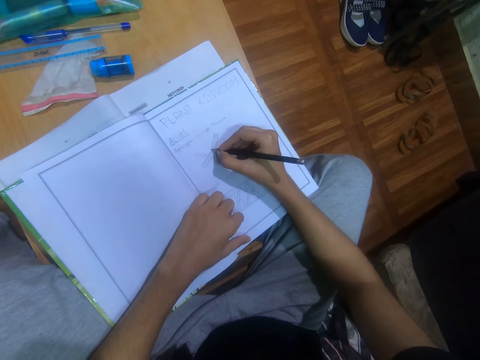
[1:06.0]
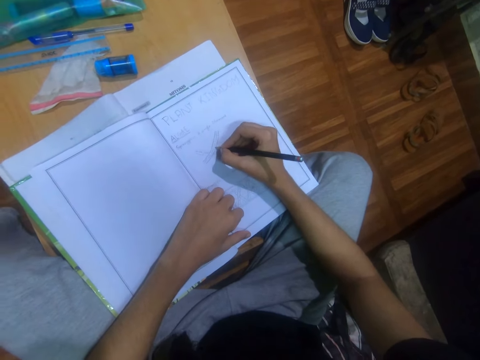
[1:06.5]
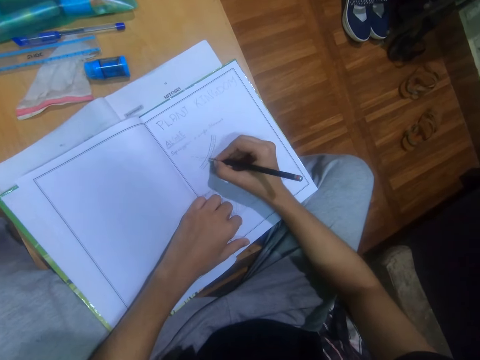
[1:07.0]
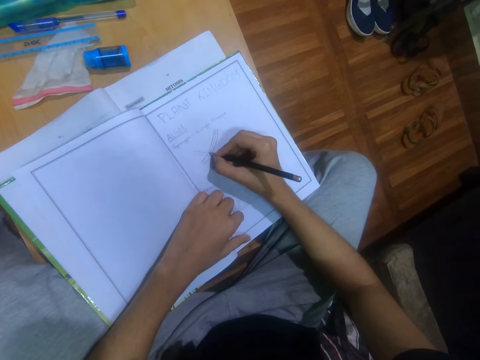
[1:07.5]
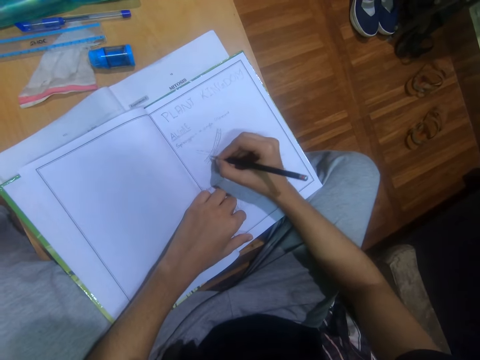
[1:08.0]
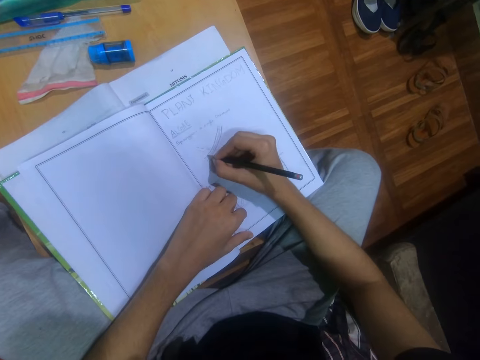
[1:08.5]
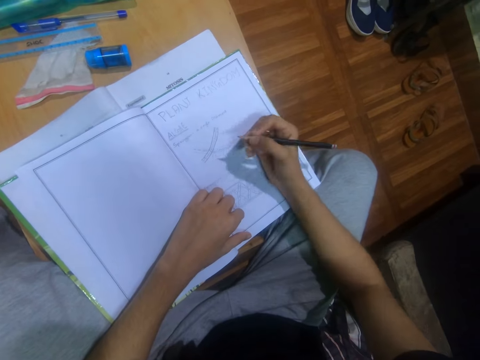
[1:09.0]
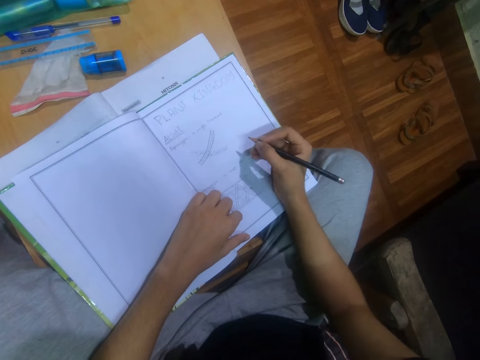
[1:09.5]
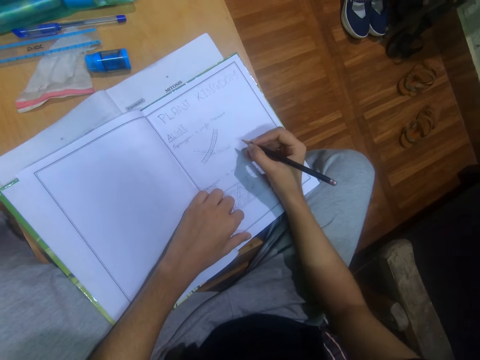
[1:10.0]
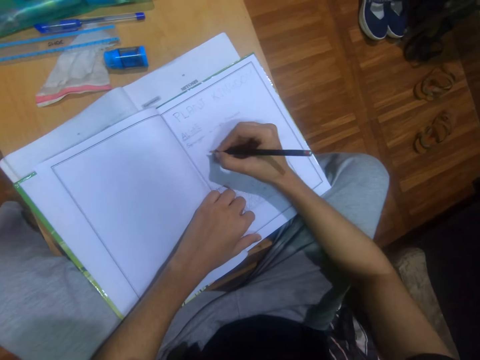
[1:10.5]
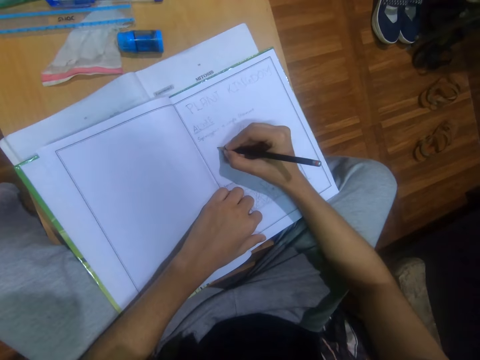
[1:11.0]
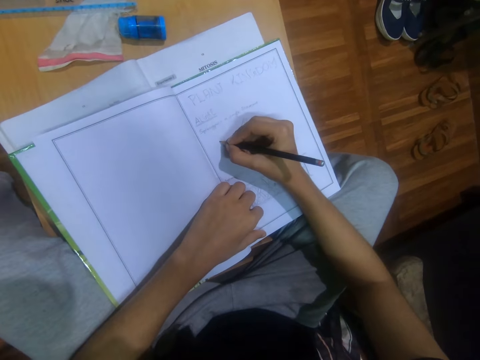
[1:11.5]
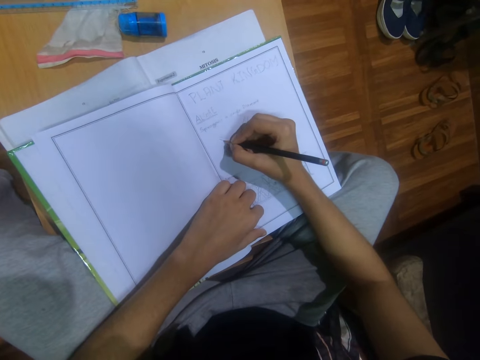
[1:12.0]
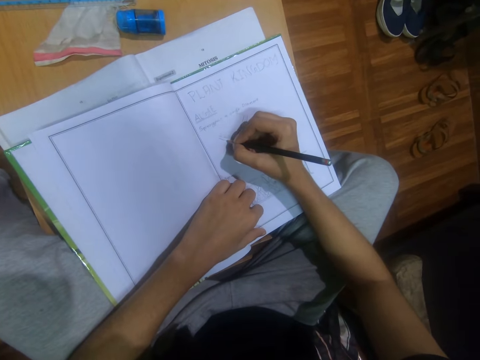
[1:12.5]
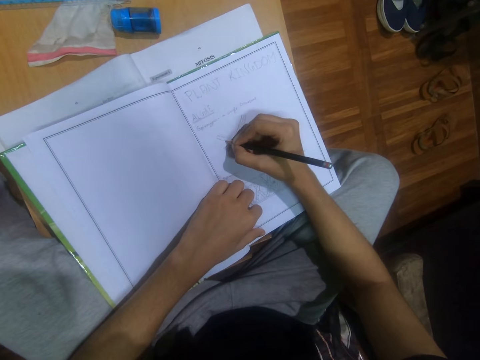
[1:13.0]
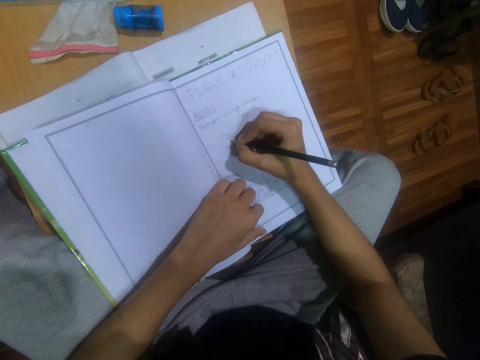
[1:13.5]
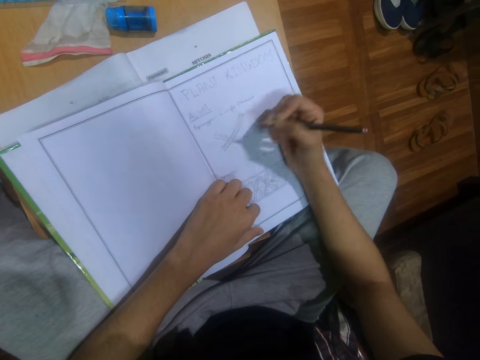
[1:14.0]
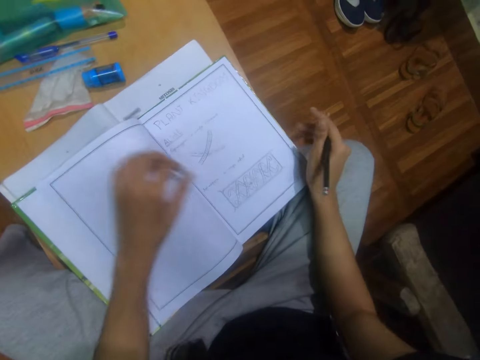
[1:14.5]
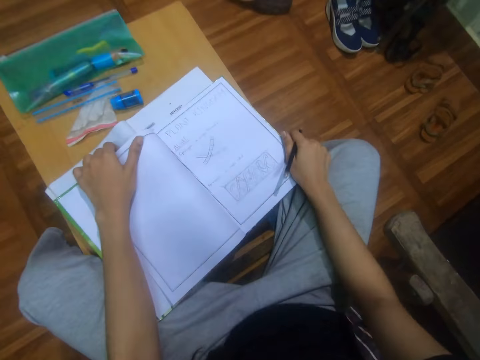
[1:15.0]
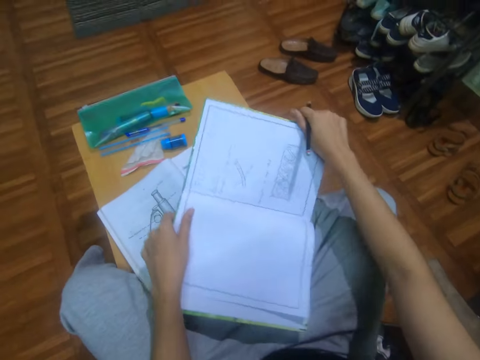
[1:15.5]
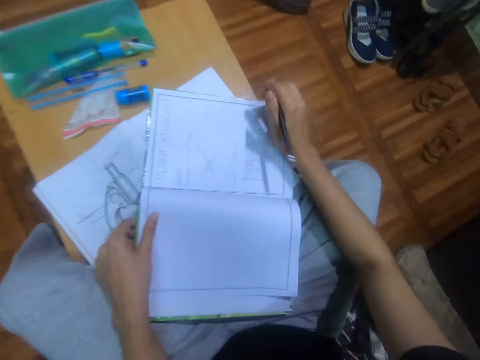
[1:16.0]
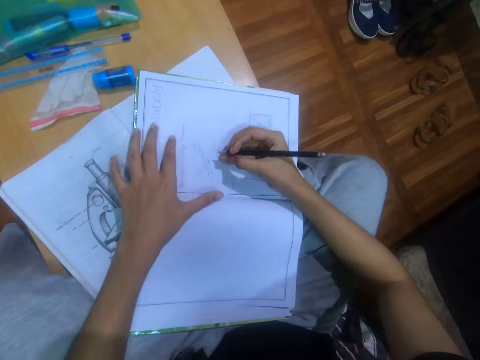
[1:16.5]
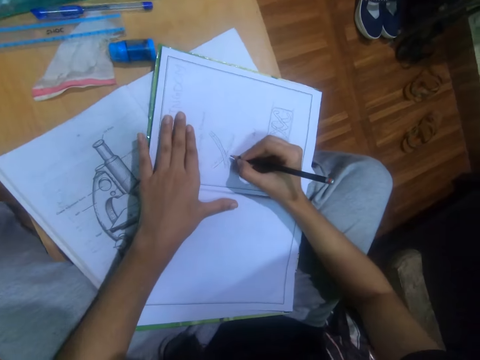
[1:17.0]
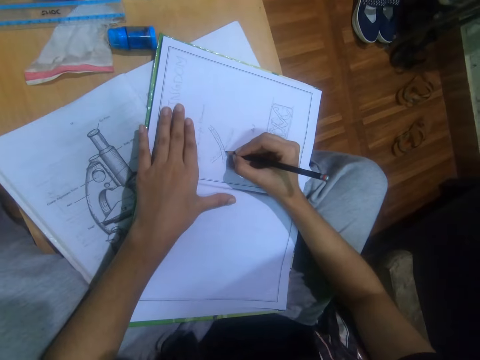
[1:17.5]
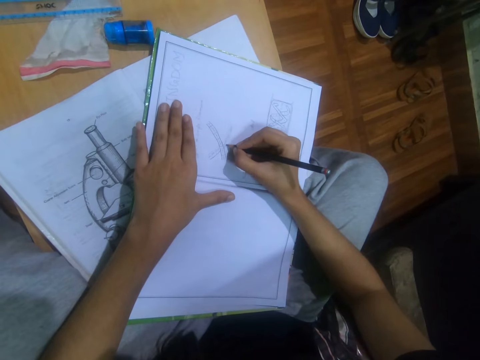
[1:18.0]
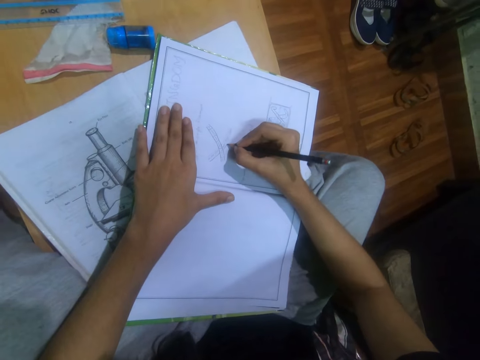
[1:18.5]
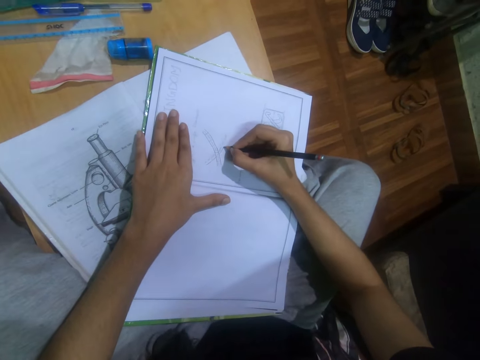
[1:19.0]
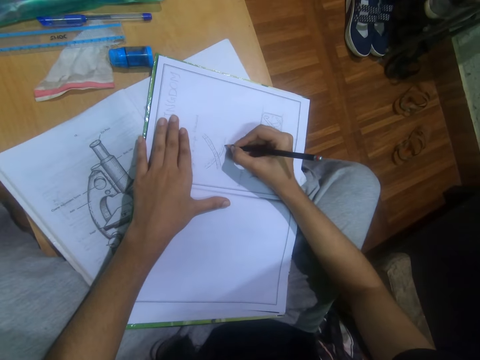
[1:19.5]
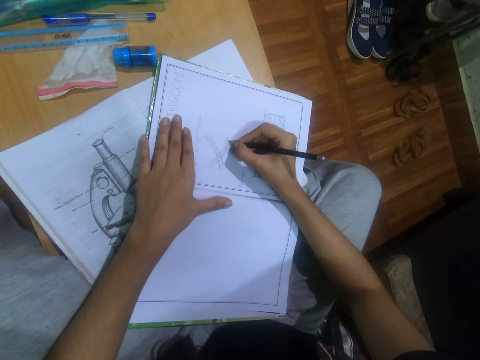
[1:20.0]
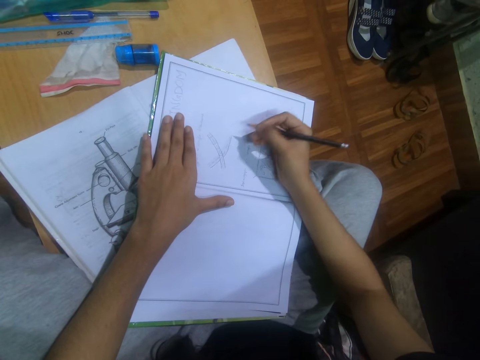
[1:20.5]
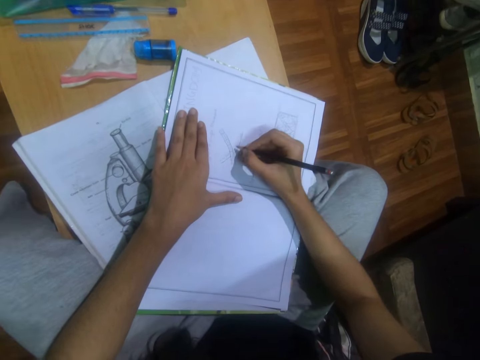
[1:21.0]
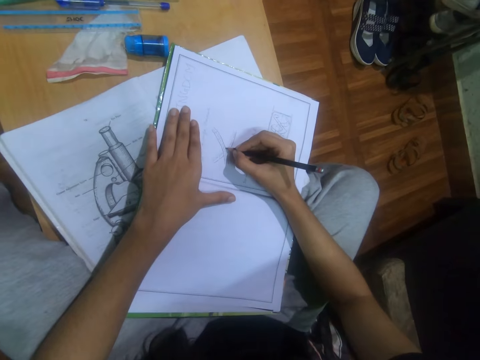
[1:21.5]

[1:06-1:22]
The camera wearer moves the book and turns the book. They place the hands on the book and draw on the page with a pencil.

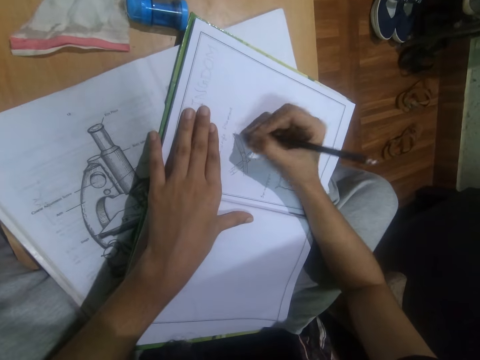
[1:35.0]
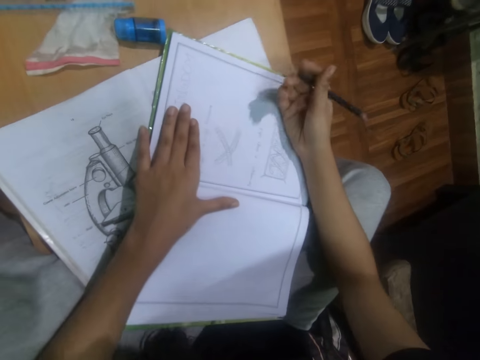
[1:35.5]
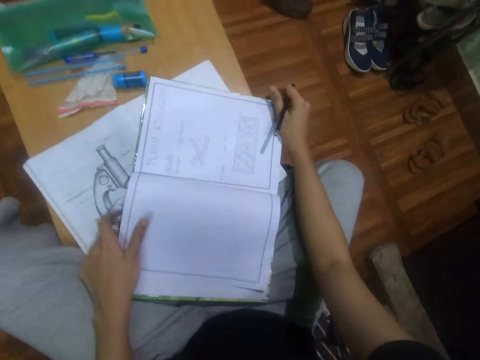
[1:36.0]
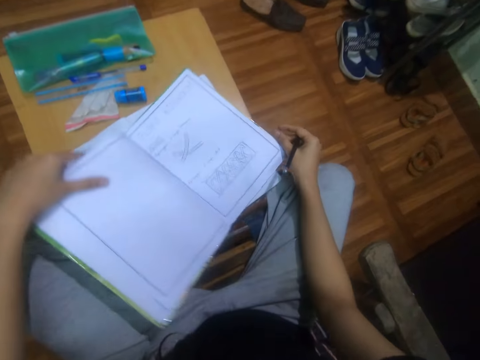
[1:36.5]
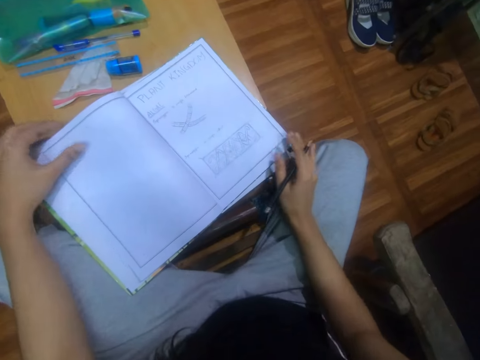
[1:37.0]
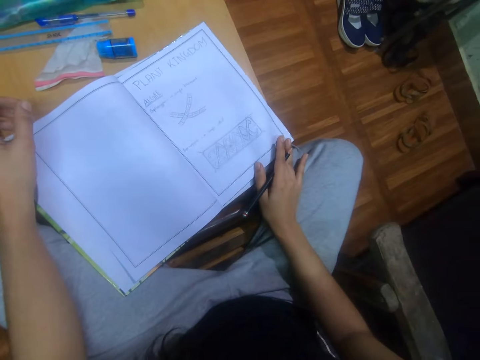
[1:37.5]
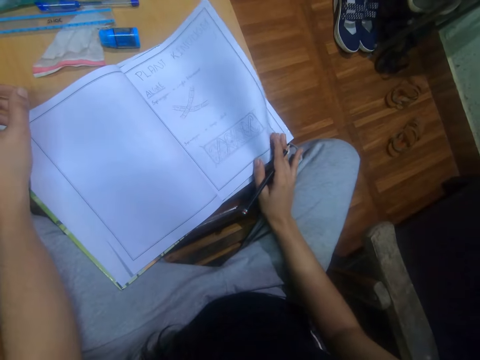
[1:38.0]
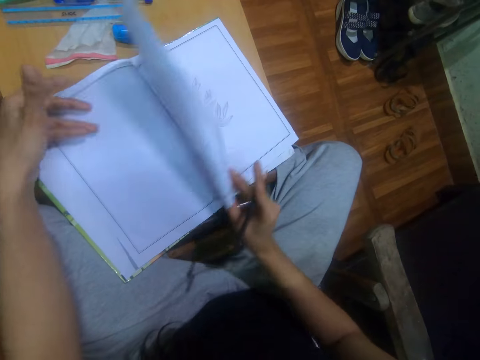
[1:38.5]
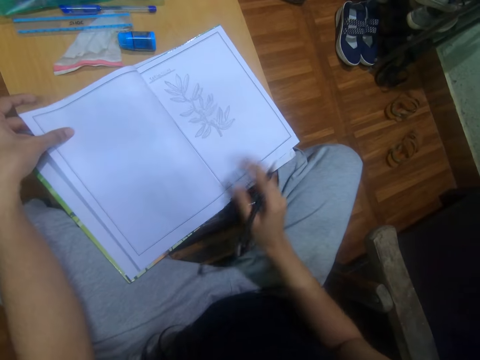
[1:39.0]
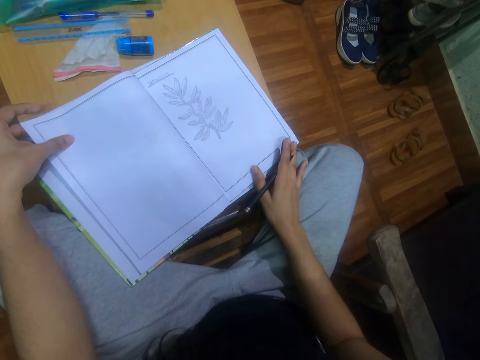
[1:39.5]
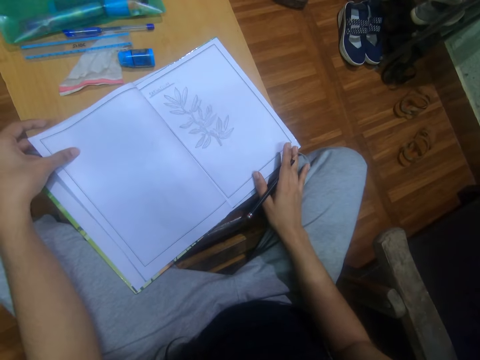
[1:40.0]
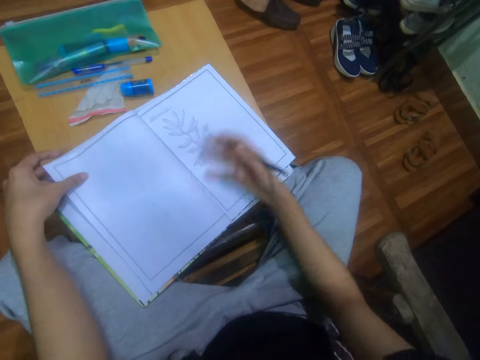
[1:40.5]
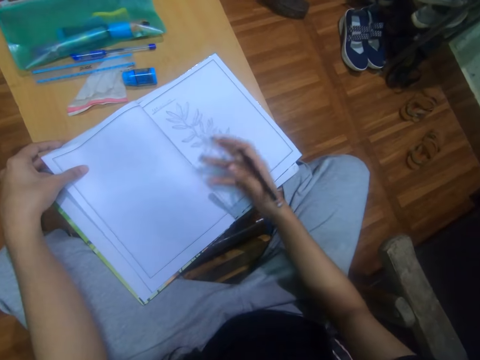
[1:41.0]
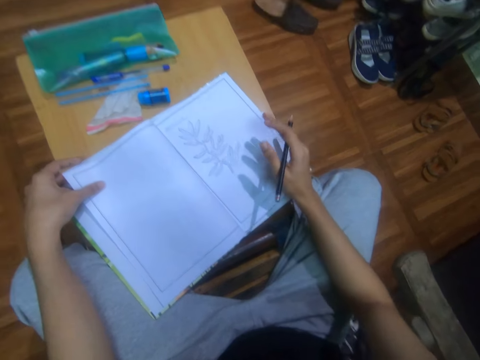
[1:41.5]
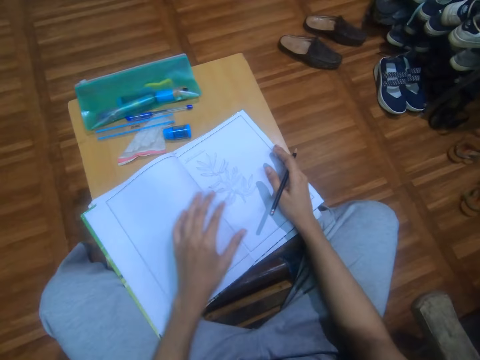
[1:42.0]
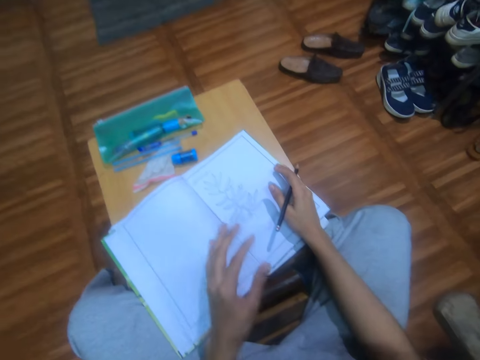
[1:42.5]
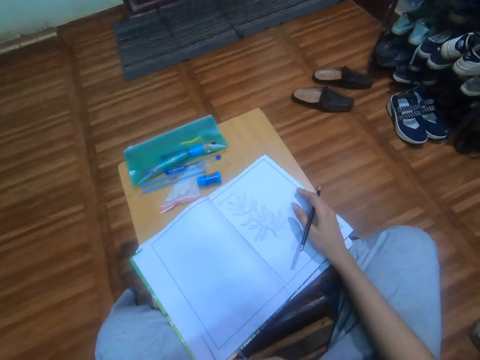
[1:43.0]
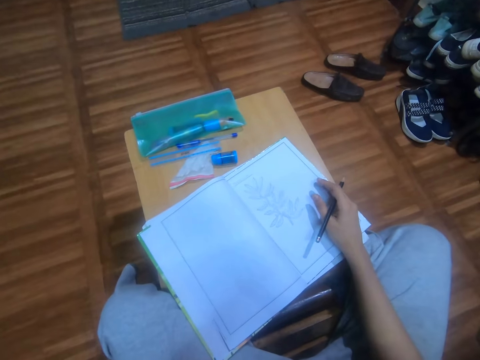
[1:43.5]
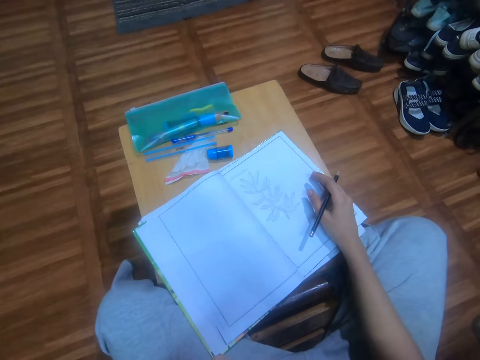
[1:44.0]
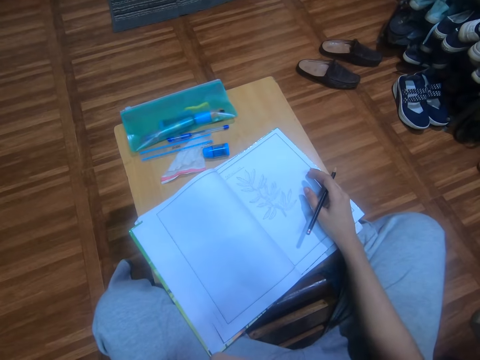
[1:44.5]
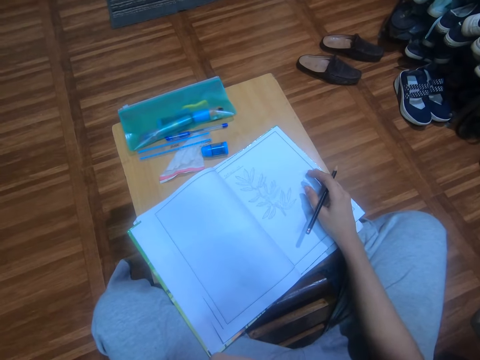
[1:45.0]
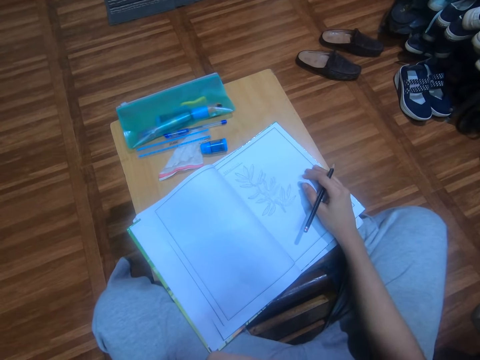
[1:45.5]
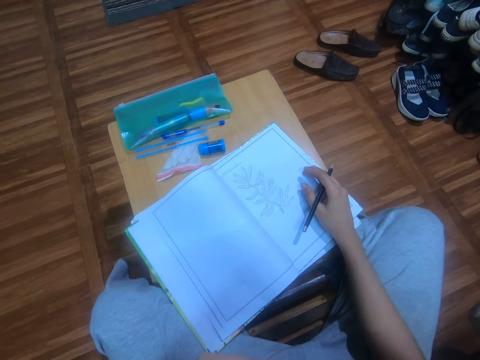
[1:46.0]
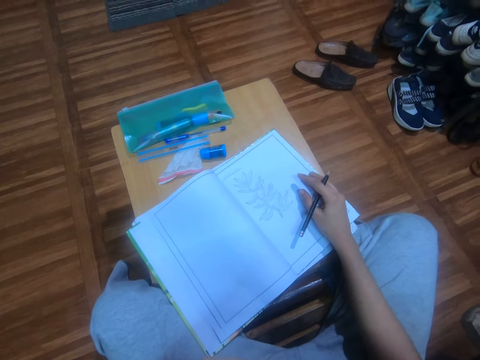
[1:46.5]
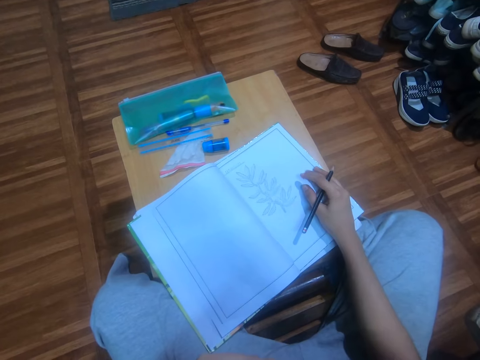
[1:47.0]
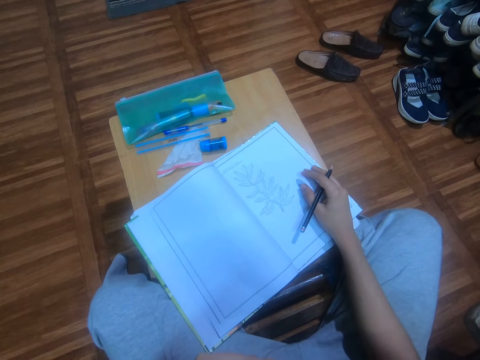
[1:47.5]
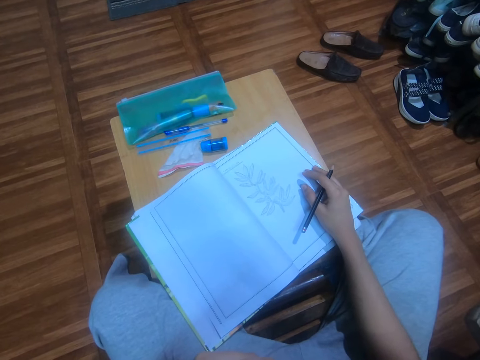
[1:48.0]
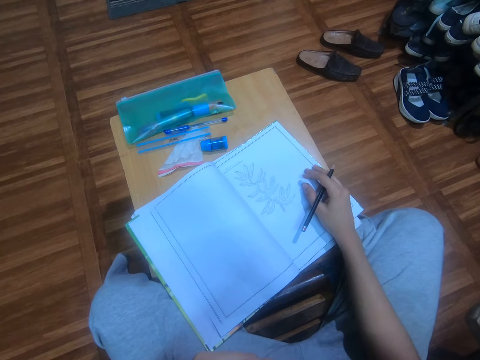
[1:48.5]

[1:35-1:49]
The camera wearer moves the book and turns the book. They turn pages and peruse the book pages. They wipe the book with the right hand. They adjust the camera and stare at the book.
